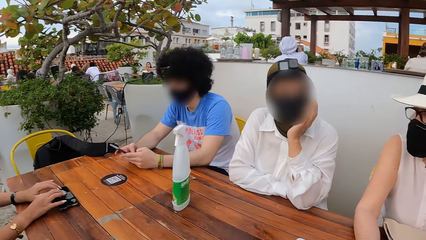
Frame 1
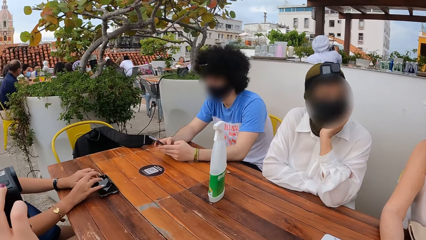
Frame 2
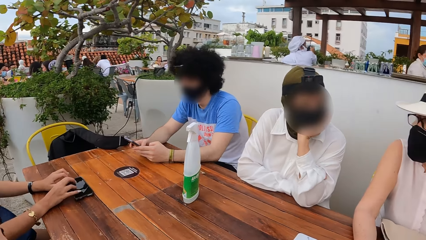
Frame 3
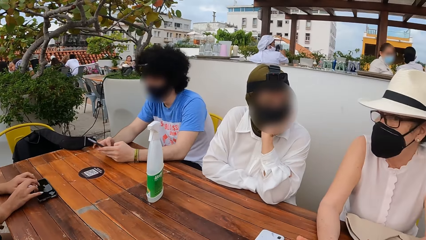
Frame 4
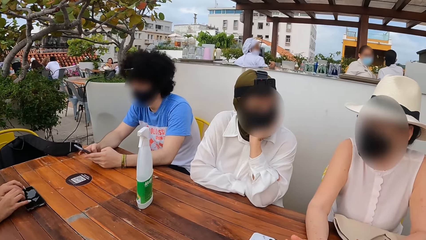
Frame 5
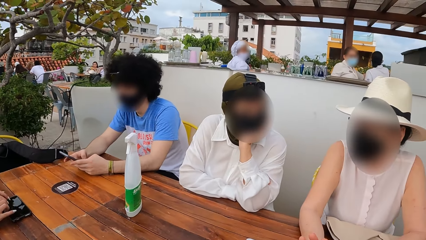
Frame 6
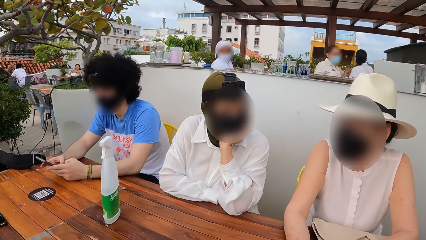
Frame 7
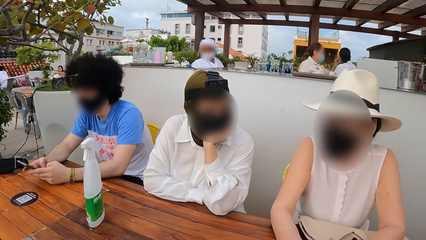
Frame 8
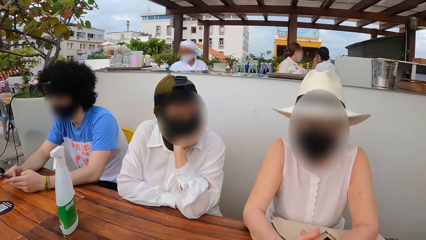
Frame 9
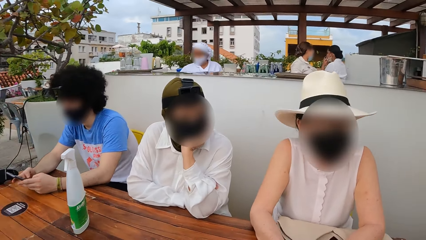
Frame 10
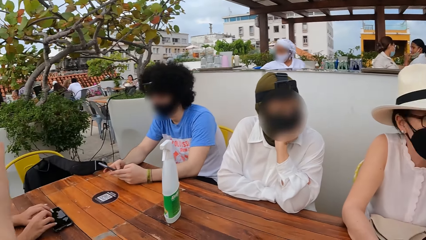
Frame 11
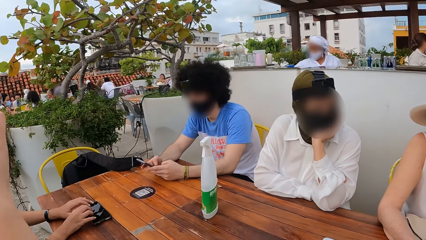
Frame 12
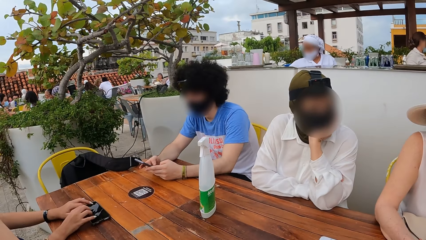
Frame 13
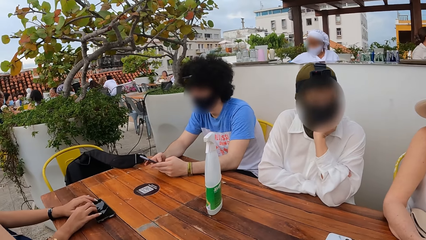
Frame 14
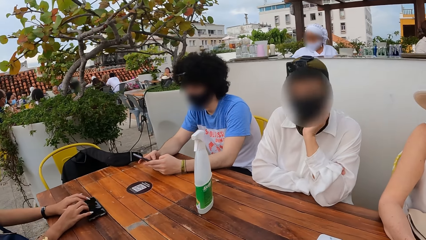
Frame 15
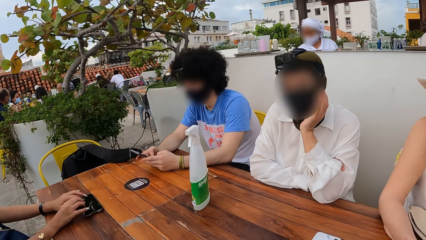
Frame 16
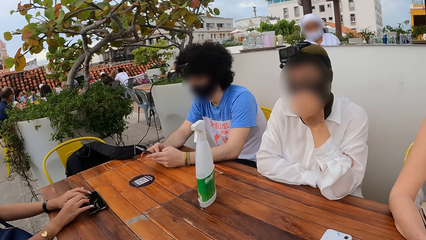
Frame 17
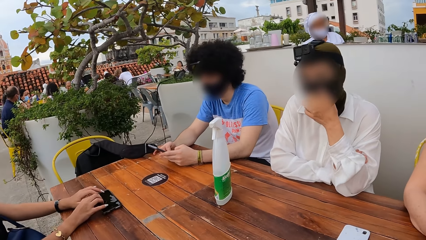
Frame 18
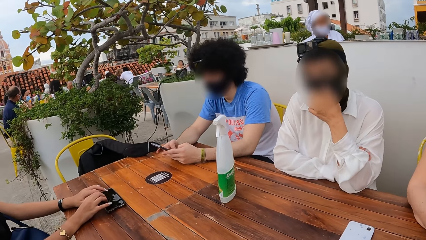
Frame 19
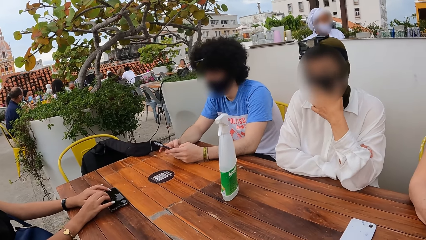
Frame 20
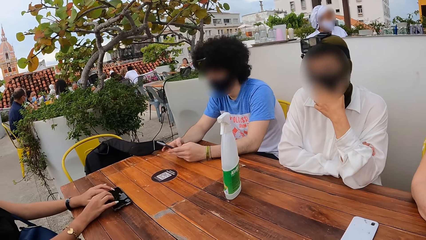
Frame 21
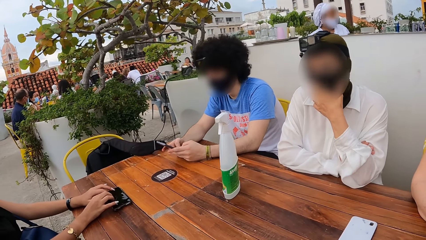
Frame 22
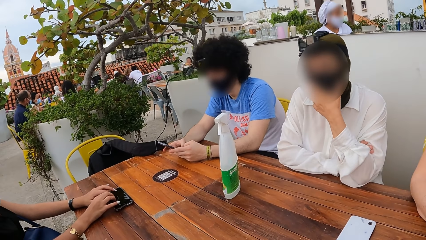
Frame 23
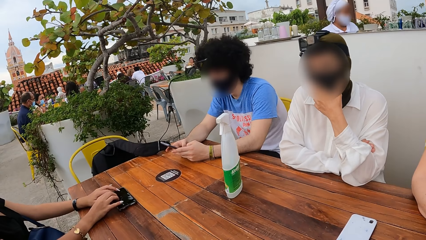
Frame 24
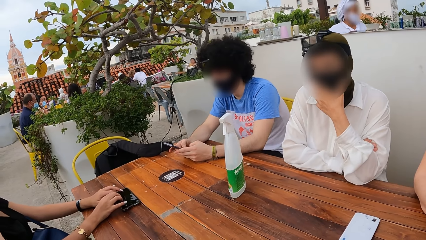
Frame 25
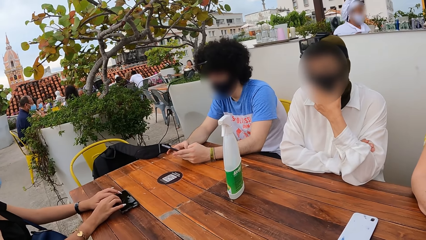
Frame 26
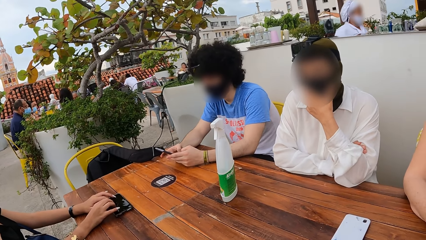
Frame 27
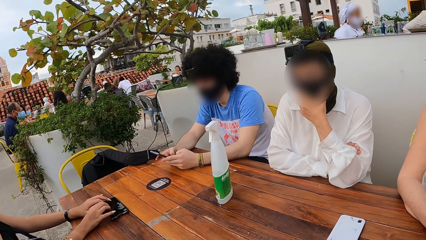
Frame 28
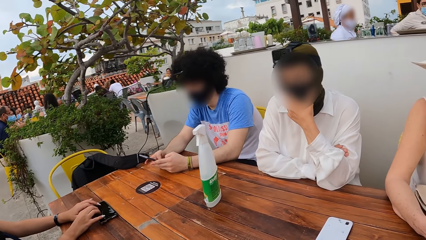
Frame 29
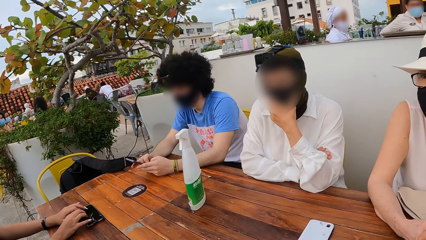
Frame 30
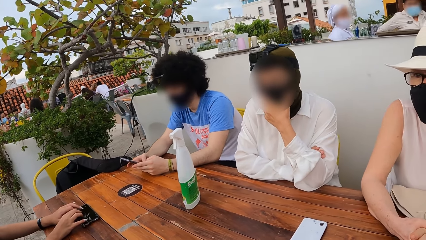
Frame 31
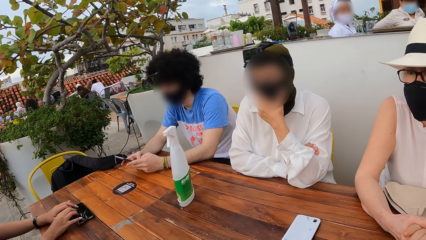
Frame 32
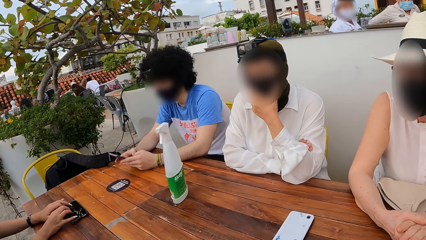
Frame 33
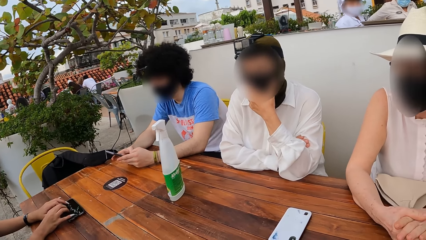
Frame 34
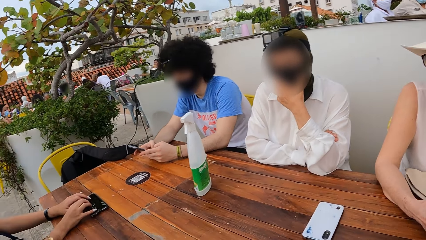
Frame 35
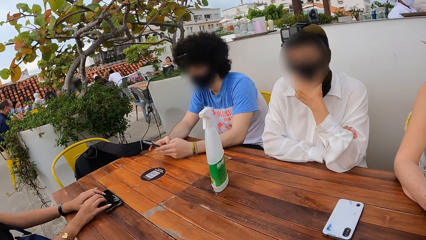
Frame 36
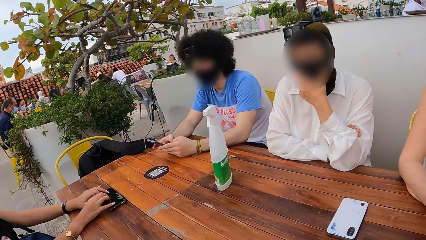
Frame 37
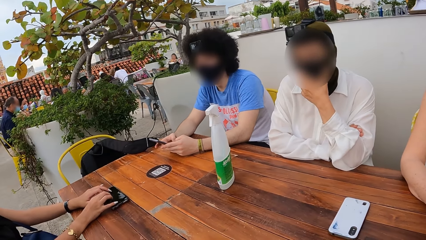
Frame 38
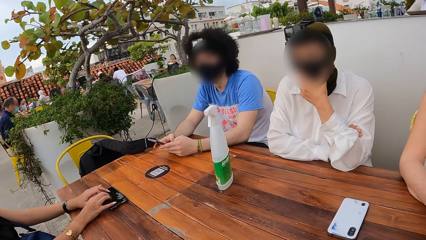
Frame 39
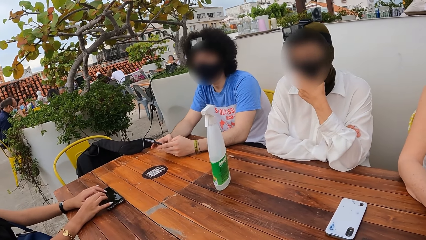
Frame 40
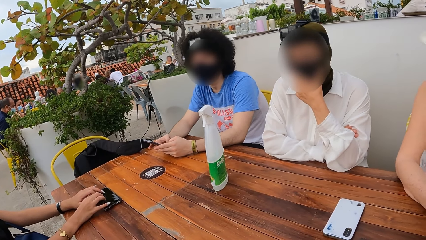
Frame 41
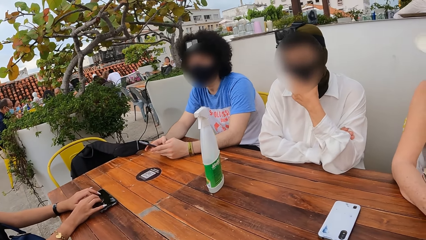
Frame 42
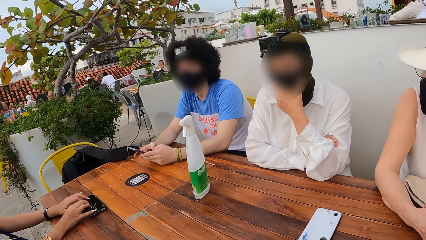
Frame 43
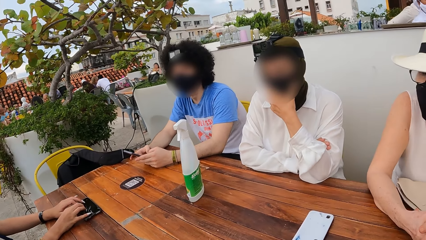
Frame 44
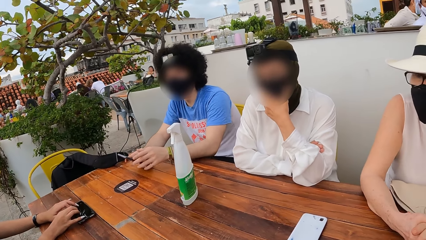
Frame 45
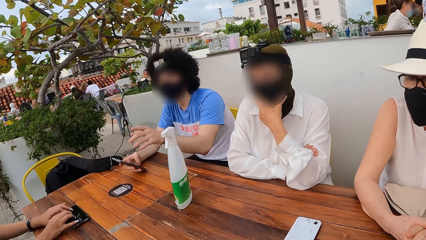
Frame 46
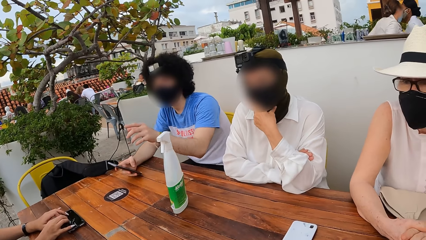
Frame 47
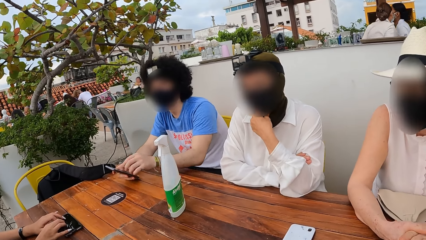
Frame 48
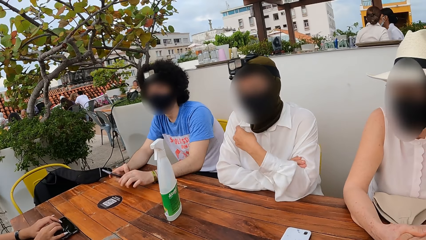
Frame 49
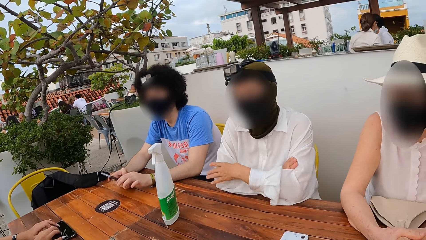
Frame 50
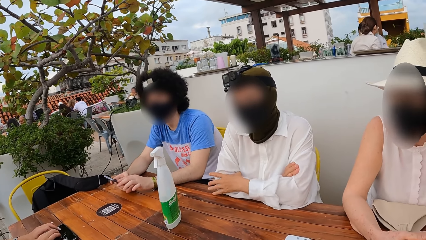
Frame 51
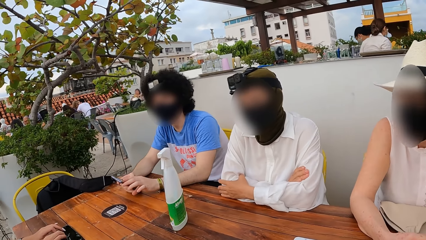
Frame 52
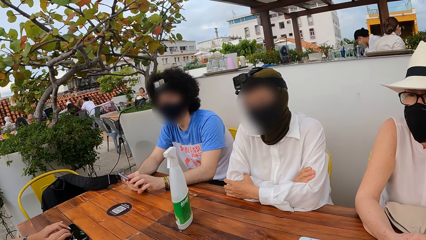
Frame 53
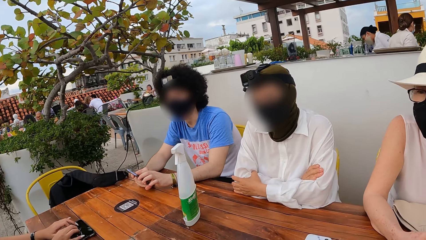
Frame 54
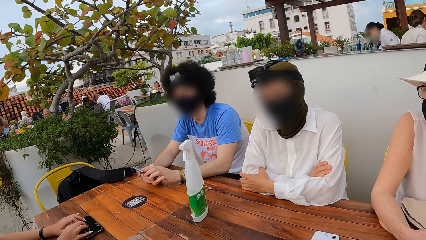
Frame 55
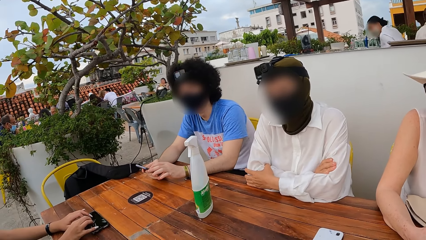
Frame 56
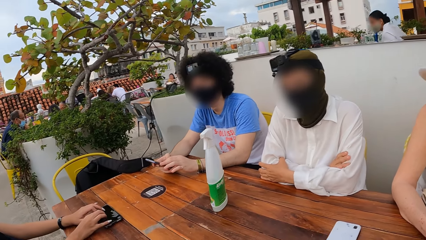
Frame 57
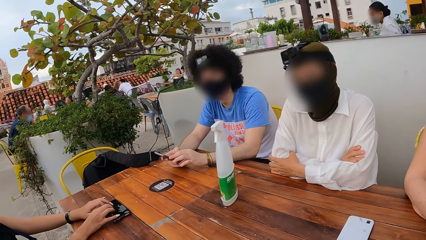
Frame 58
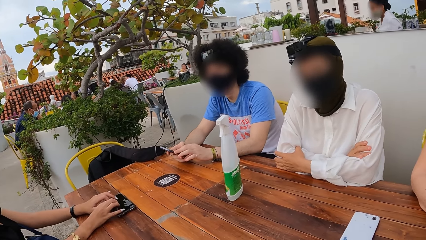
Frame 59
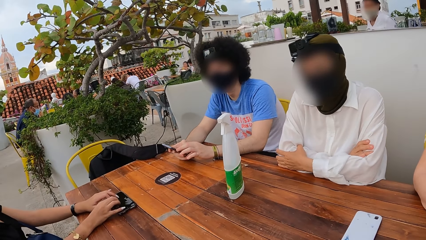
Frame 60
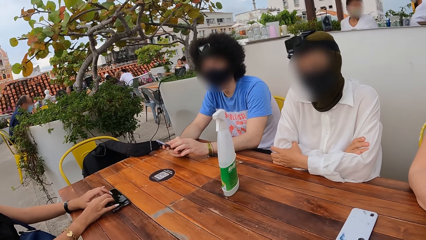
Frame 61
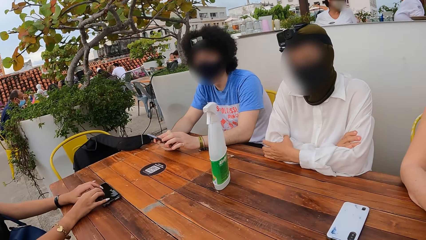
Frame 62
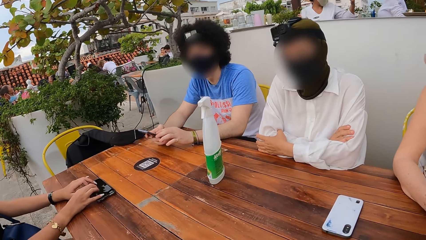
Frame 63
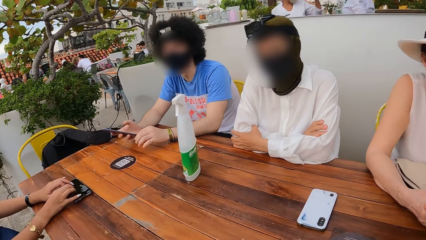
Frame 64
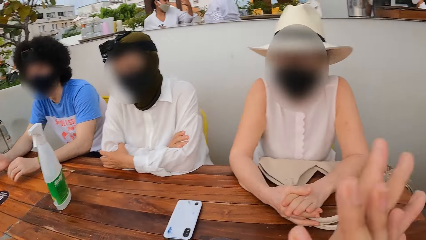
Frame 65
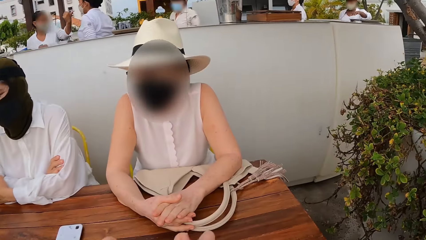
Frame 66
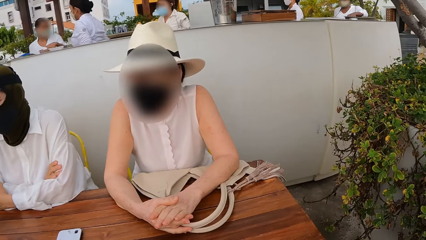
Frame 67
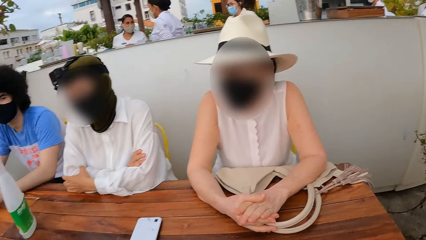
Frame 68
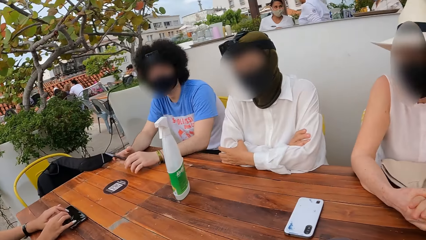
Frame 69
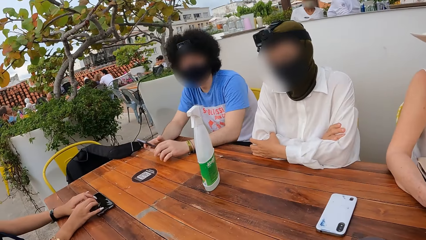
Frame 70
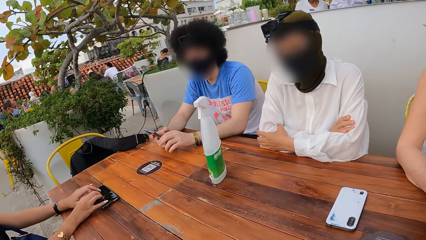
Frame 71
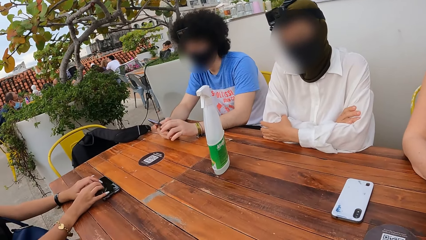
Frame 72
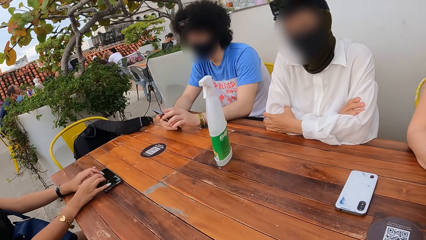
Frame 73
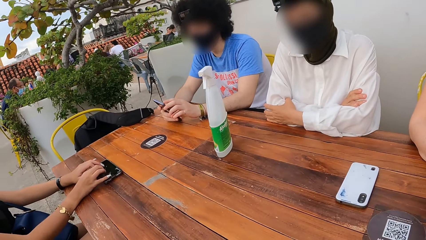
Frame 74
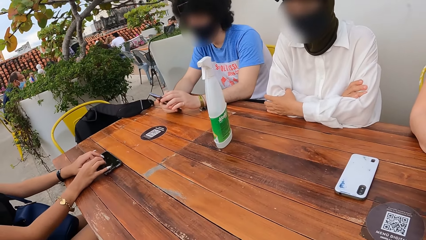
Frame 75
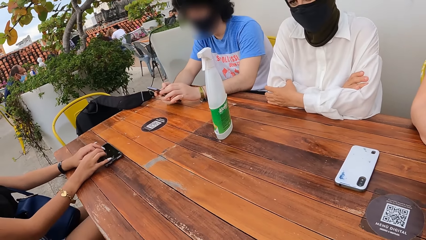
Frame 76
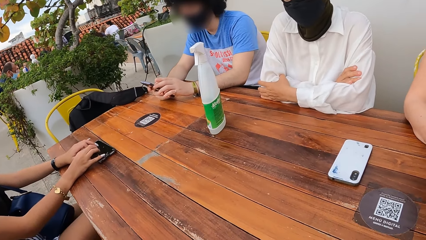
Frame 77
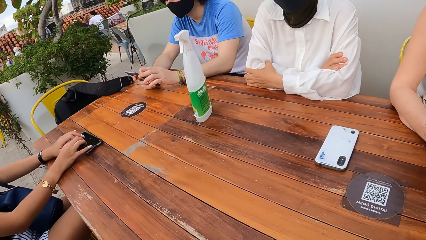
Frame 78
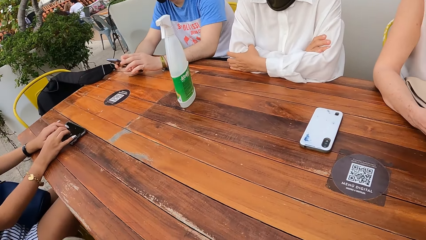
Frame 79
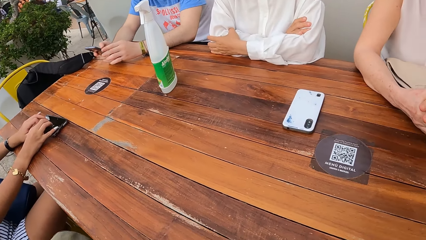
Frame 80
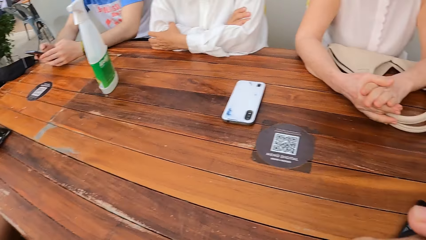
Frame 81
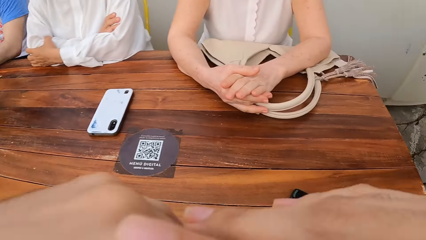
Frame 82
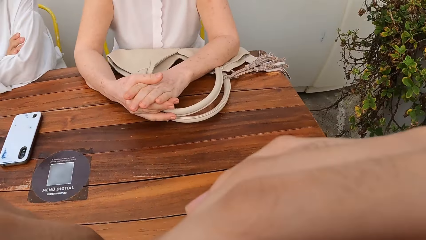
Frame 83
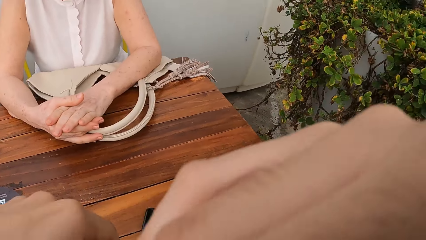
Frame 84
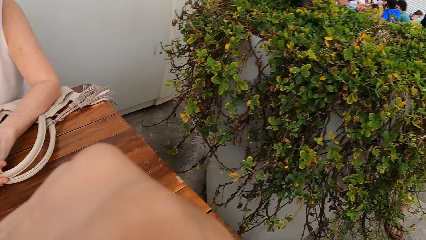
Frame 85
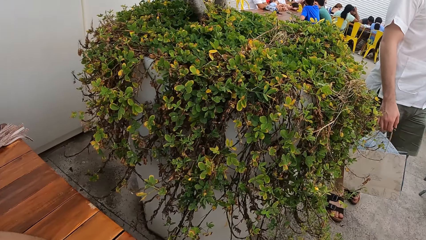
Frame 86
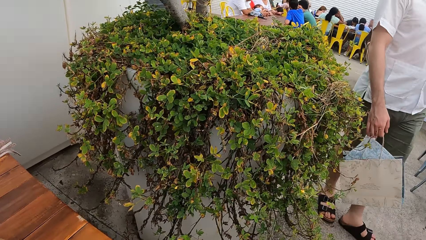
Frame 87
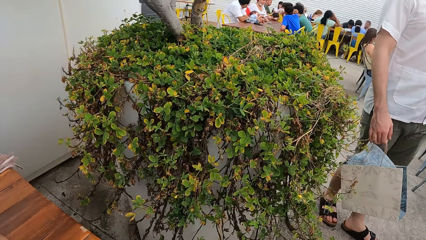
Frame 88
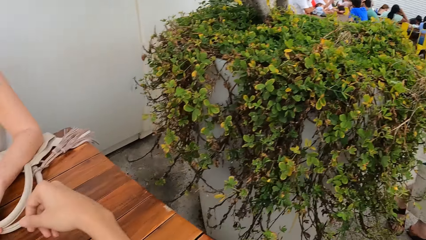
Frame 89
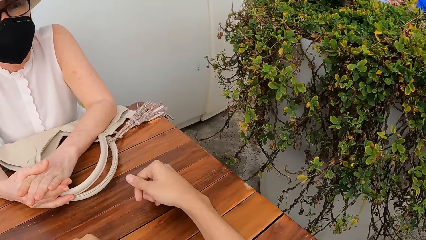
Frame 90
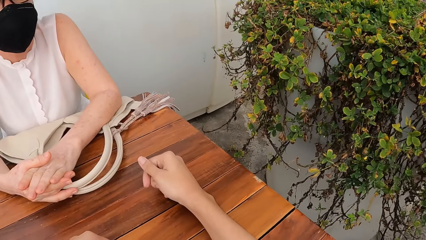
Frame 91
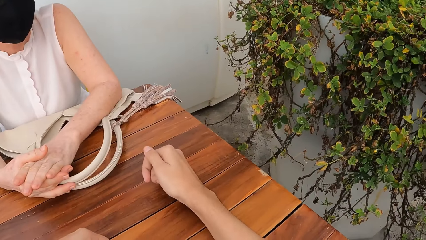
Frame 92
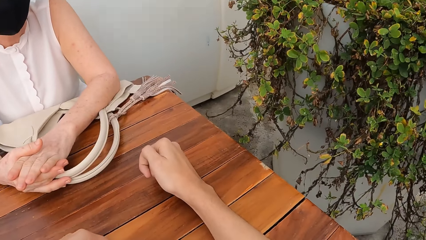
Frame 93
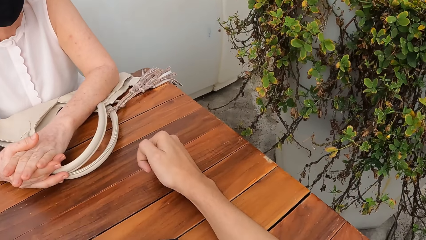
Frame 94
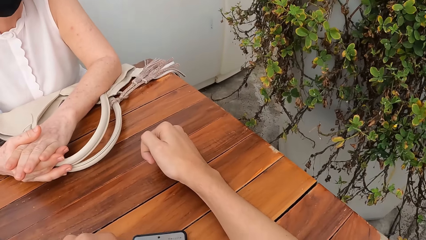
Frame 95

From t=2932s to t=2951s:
A man operates a phone. The camera wearer adjusts the camera.
